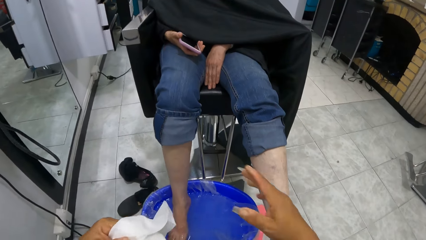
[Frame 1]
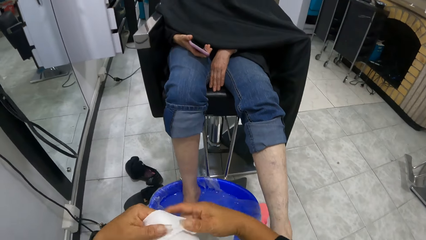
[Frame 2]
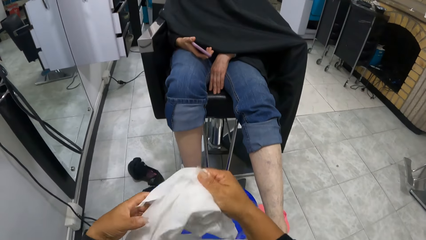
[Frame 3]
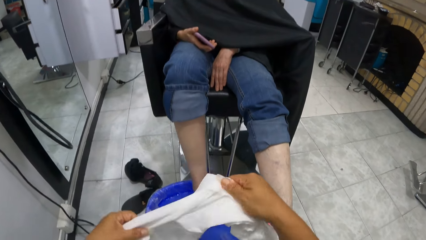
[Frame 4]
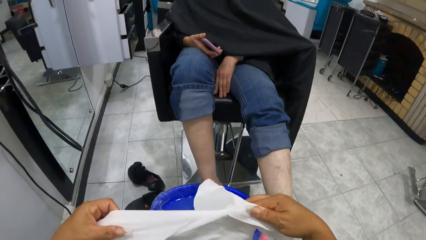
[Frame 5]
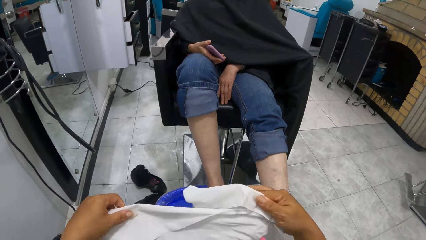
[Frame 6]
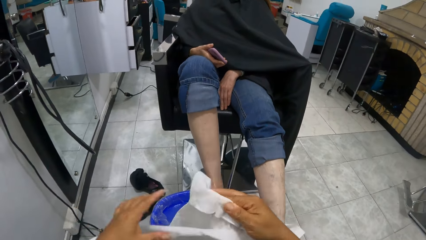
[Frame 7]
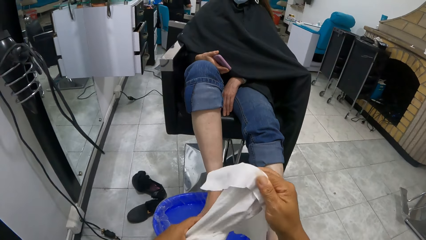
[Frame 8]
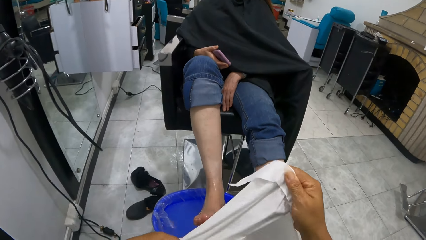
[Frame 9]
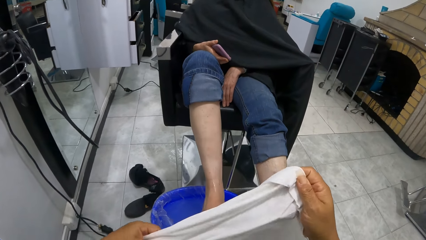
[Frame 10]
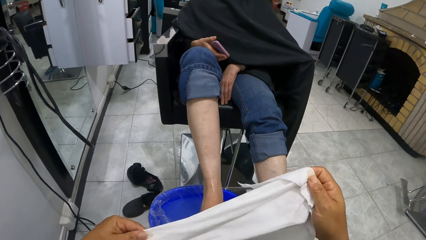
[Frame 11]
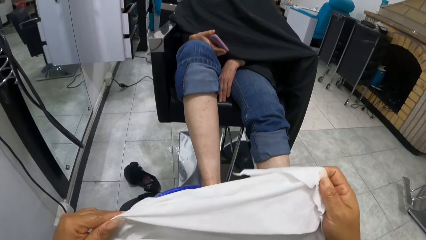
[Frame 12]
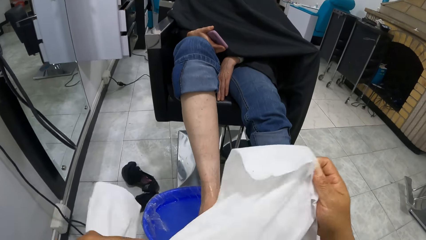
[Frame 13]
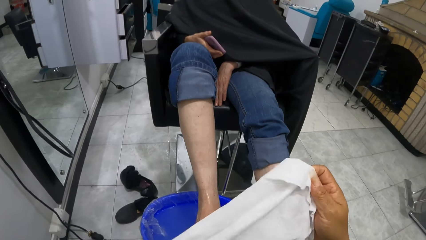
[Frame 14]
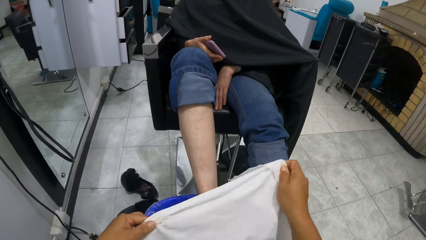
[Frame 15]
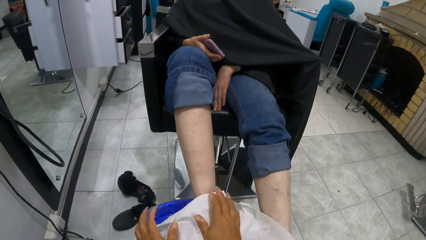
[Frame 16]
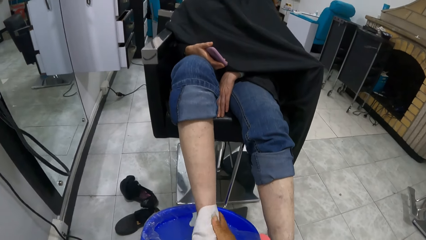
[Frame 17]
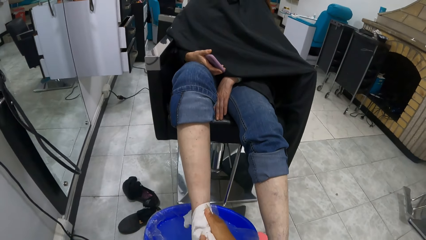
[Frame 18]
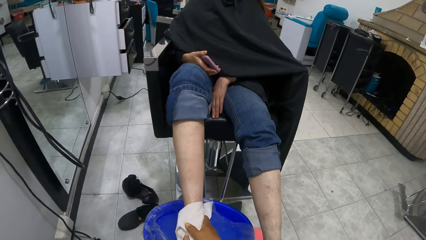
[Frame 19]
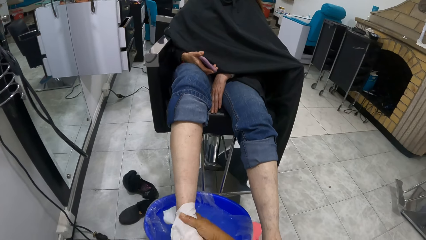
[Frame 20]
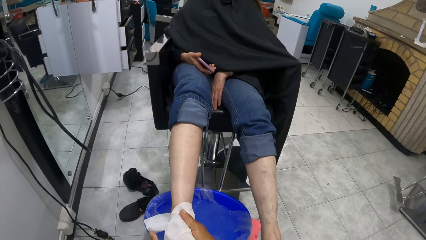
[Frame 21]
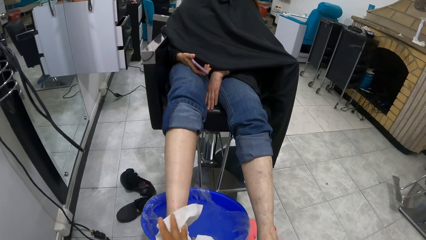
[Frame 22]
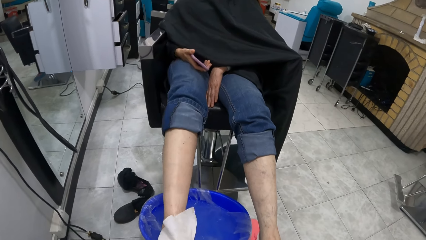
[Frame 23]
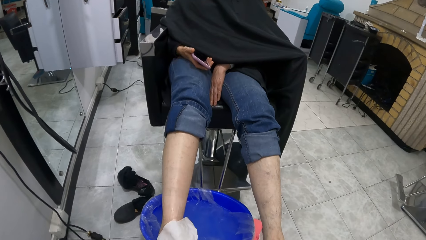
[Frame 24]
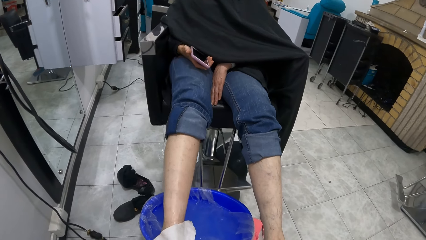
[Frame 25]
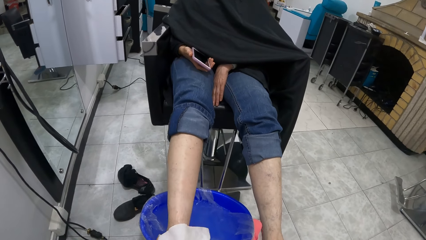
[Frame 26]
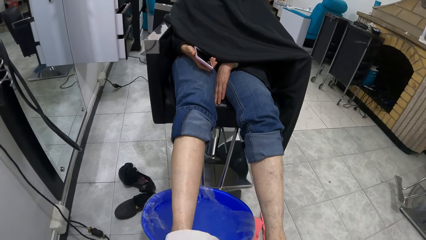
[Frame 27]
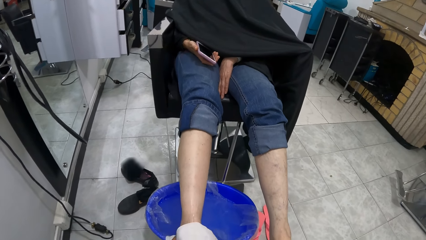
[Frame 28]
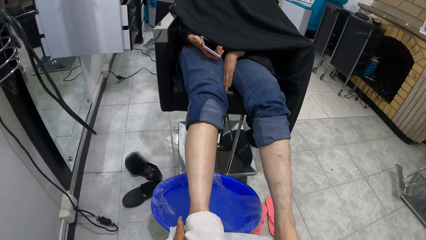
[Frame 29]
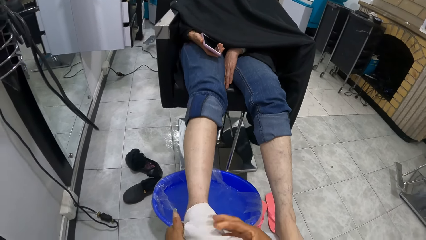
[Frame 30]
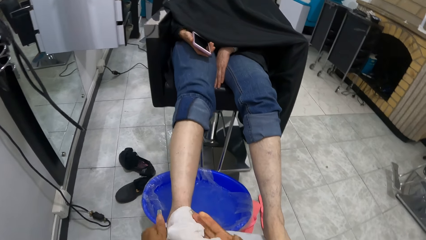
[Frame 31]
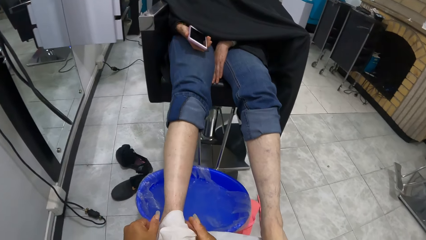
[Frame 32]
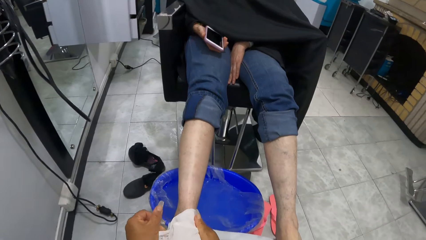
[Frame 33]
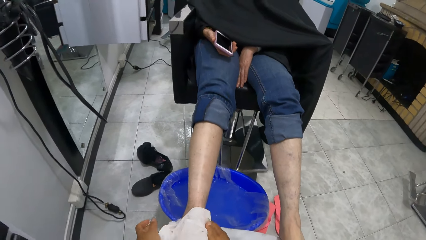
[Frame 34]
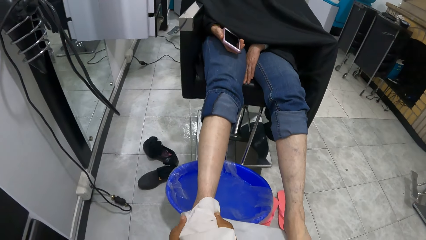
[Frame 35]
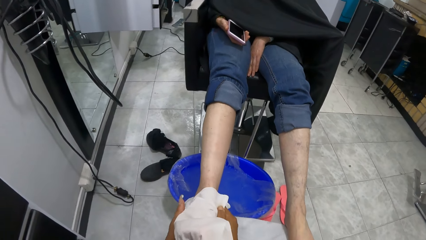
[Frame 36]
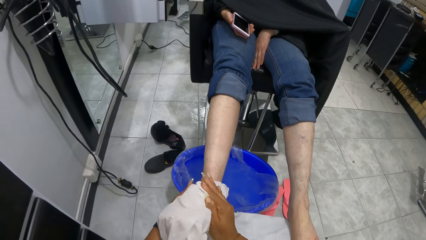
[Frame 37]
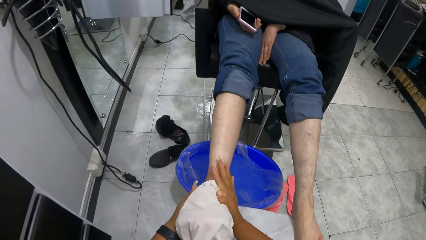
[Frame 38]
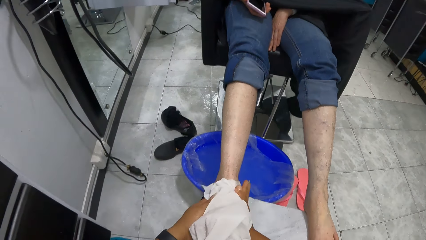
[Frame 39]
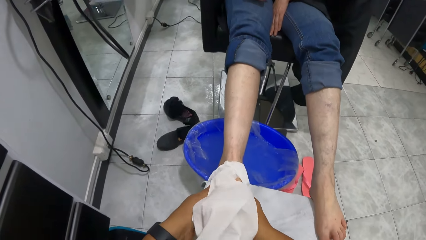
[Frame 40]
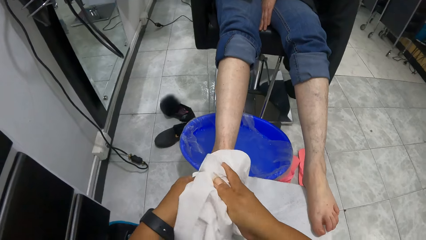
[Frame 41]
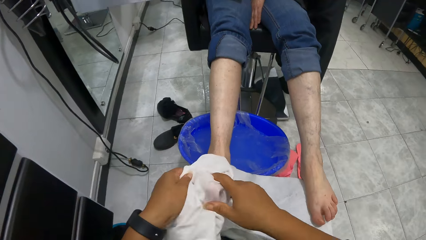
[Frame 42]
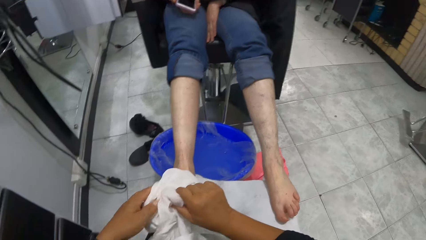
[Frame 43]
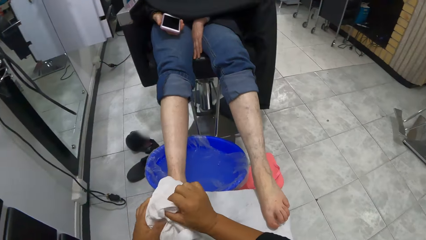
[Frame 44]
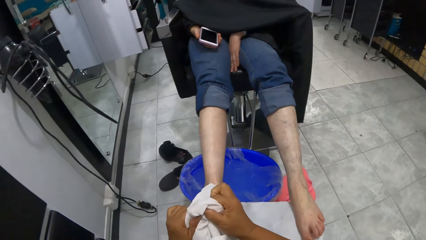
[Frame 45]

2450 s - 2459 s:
A woman lifts her right foot from a bowl of water. The camera wearer holds the cloth with both hands. She adjusts the piece of paper. The woman puts her right foot on the camera wearer's lap. The camera wearer cleans the right foot of the woman with the cloth in her hands.

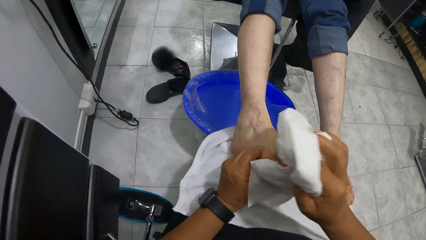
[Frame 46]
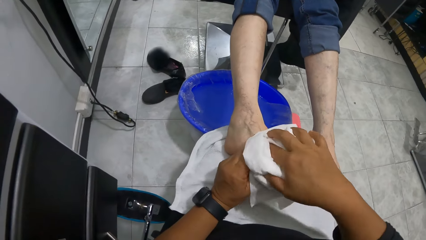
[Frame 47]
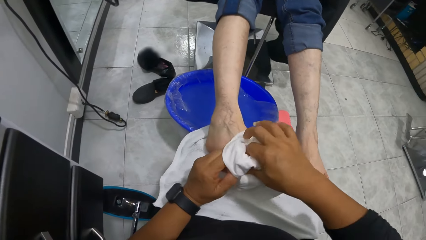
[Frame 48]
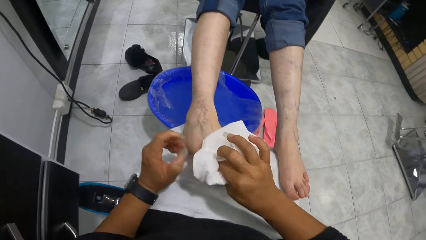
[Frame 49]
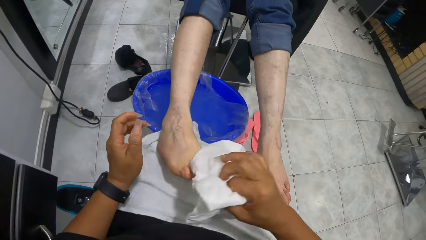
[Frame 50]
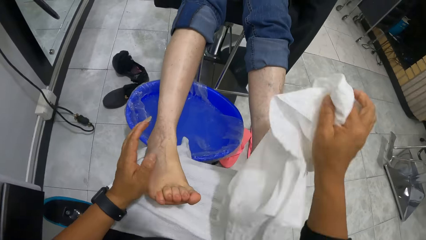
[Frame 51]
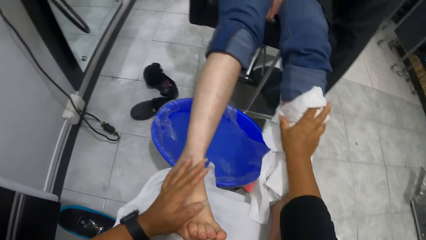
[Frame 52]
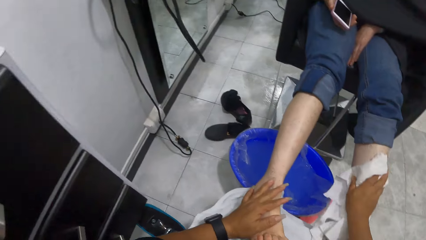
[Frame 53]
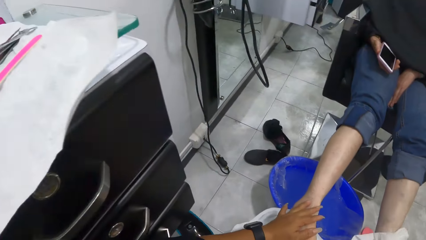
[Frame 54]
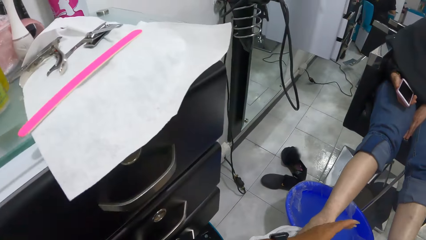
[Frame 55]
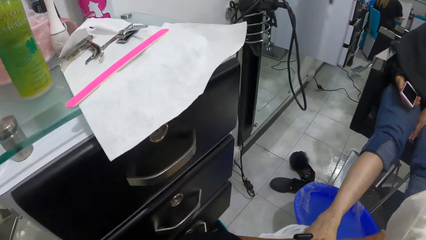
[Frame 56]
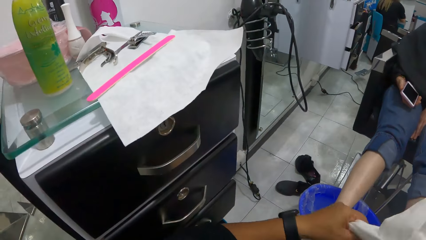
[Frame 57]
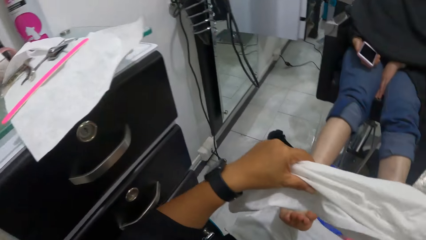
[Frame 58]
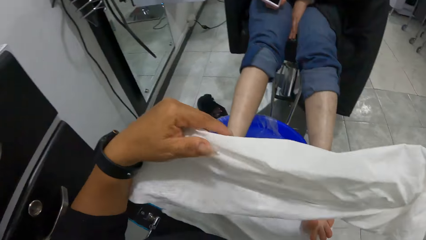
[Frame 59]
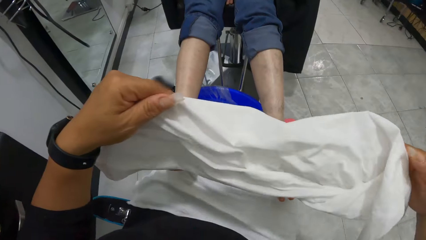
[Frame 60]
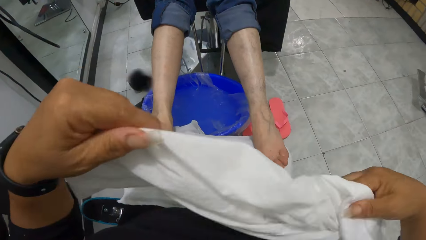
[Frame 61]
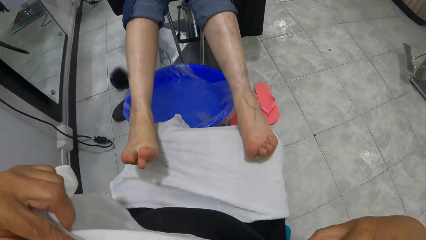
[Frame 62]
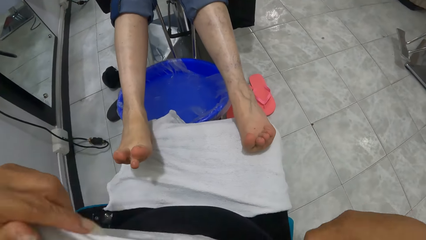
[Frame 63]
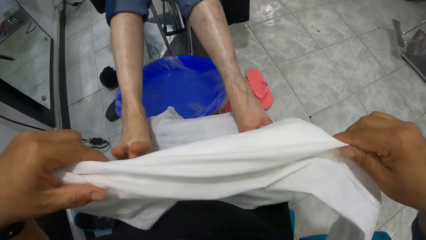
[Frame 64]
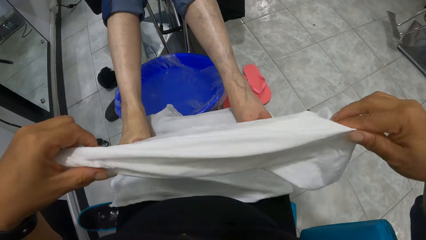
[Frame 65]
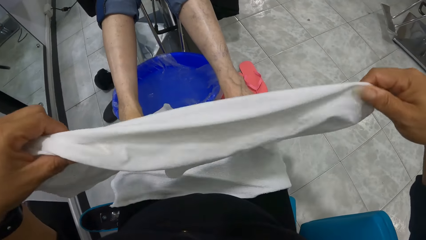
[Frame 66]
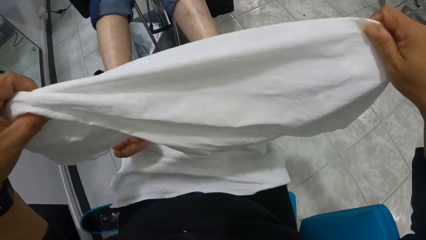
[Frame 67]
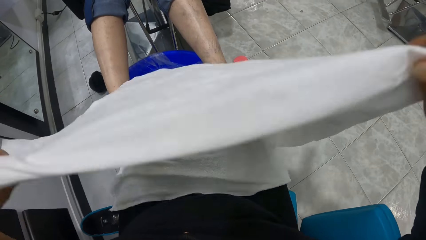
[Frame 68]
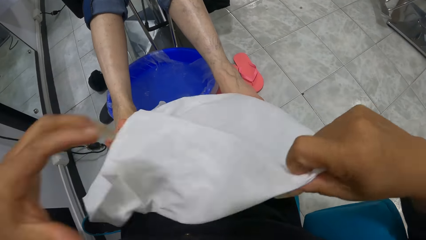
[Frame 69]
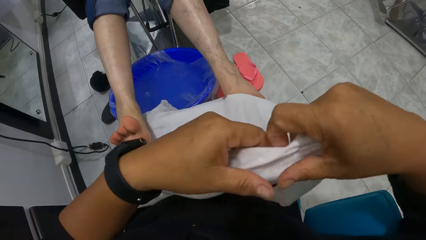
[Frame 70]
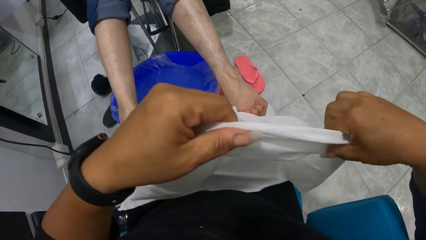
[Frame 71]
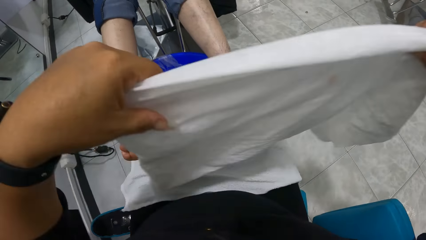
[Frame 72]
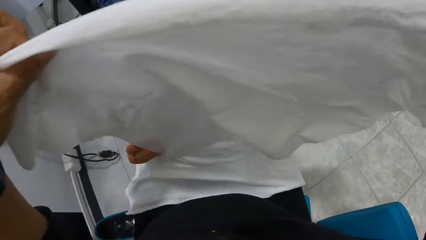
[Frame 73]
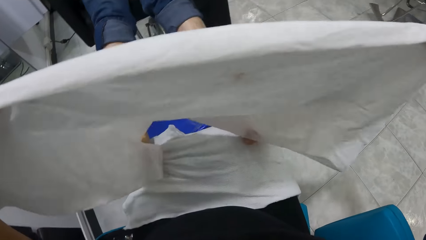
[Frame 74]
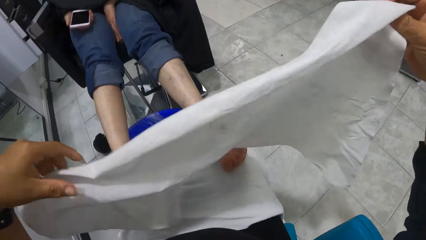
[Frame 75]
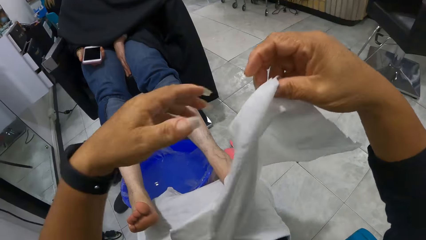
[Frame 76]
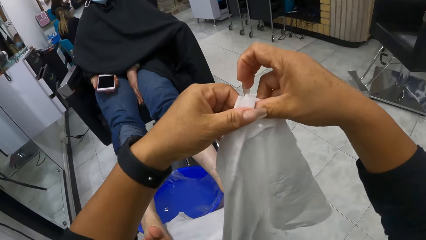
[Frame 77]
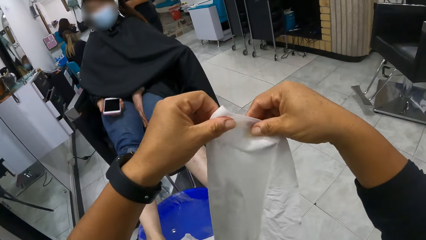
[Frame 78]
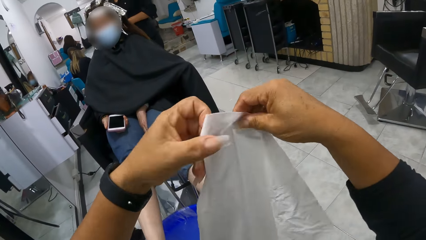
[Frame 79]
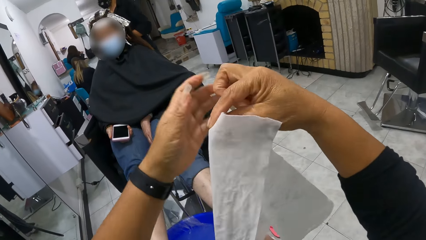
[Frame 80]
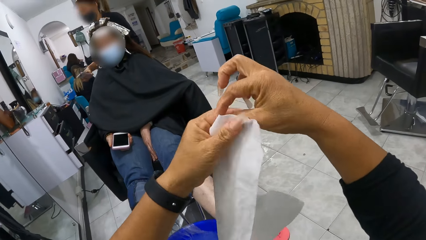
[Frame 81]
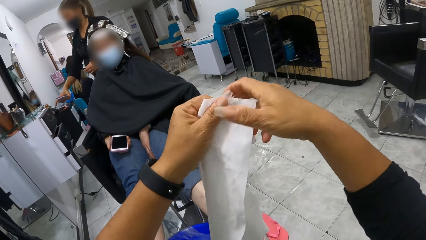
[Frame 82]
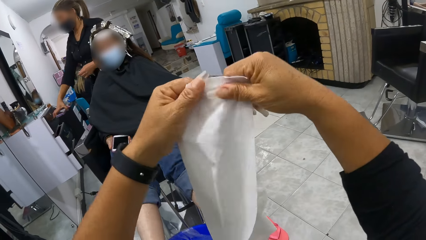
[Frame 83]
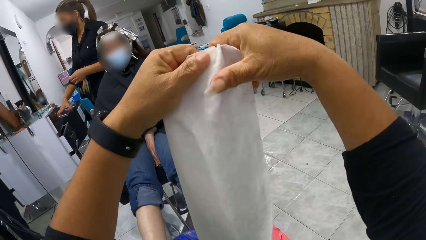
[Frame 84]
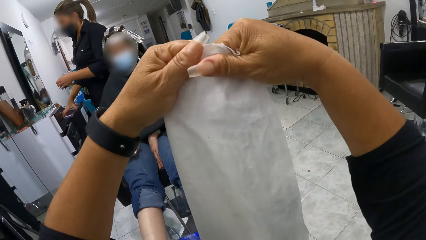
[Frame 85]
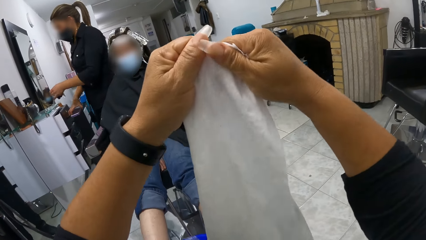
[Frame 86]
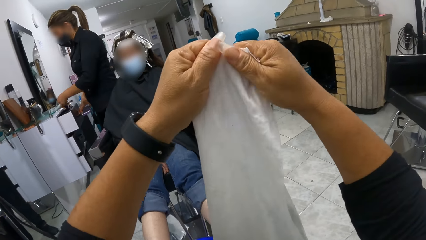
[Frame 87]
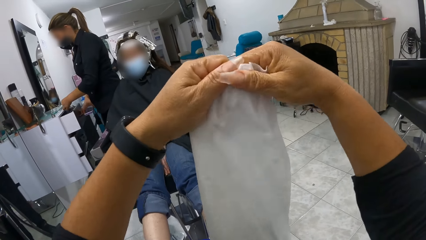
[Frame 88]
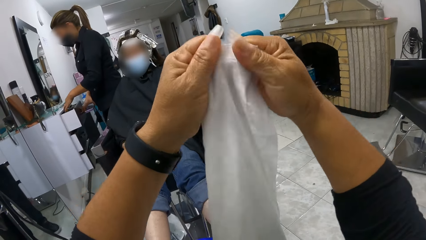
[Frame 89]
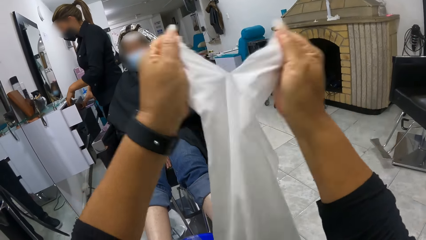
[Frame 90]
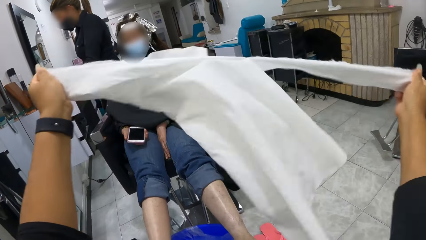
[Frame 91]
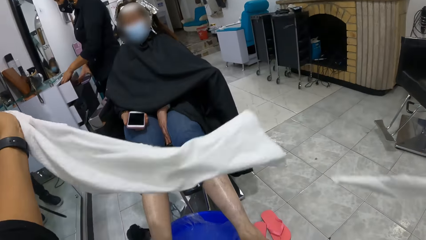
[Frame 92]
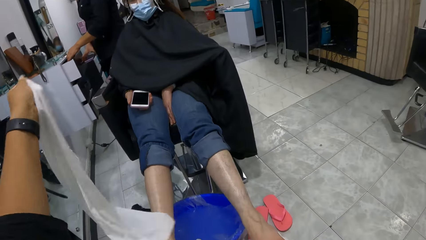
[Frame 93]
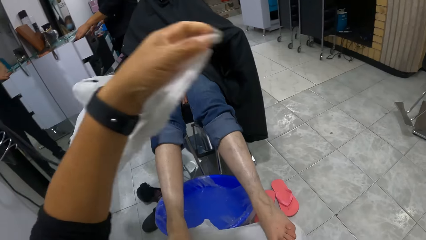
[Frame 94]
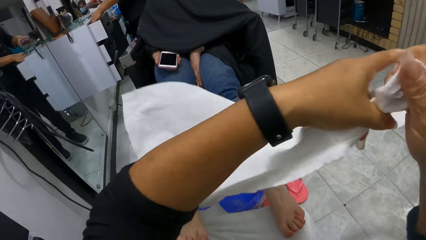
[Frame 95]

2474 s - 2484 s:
The camera wearer cleans the left foot of the woman with the cloth in her right hand. She adjusts the cloth in her hands. Another woman opens a drawer with her right hand. The camera wearer tears the cloth in her hands. The other woman drops a bunch of keys in her left hand in the drawer. The other woman puts the phone in her right hand in the drawer.
